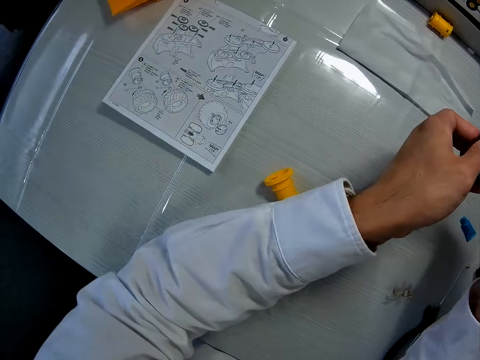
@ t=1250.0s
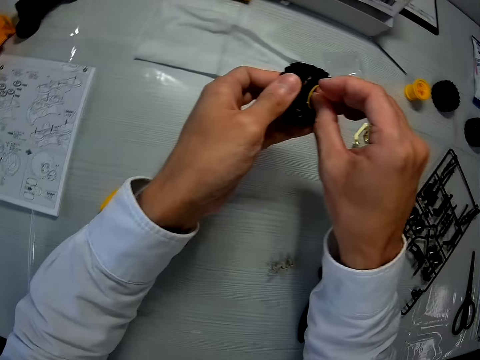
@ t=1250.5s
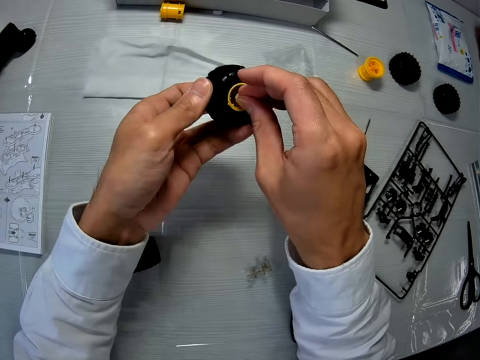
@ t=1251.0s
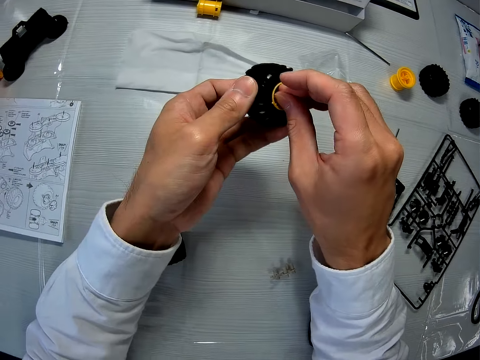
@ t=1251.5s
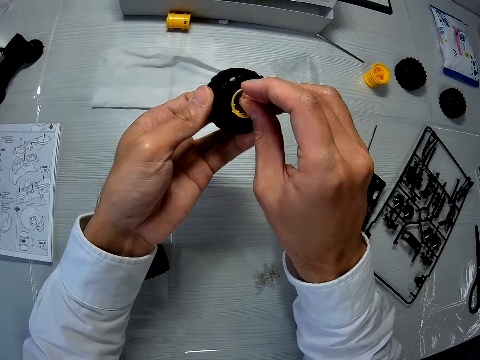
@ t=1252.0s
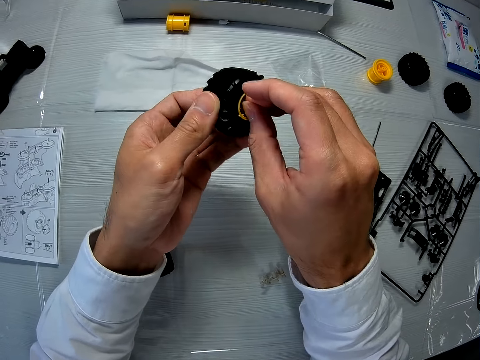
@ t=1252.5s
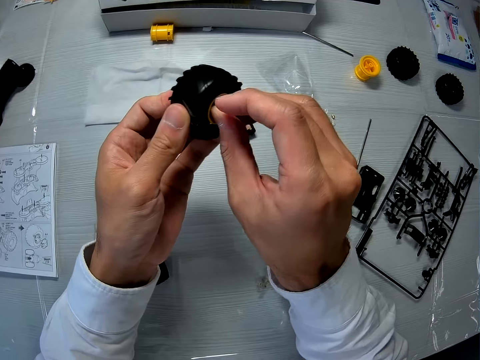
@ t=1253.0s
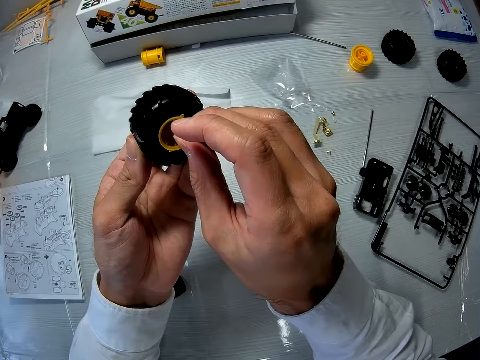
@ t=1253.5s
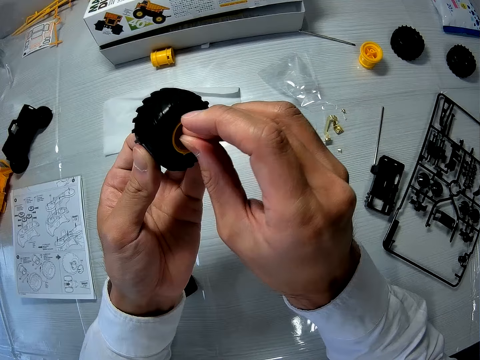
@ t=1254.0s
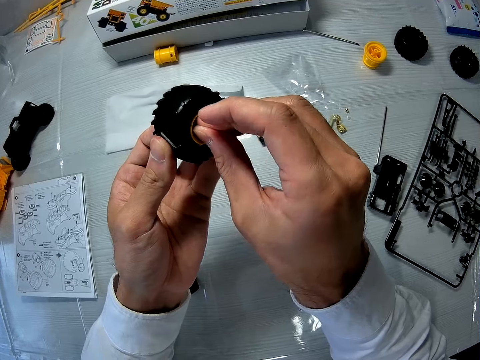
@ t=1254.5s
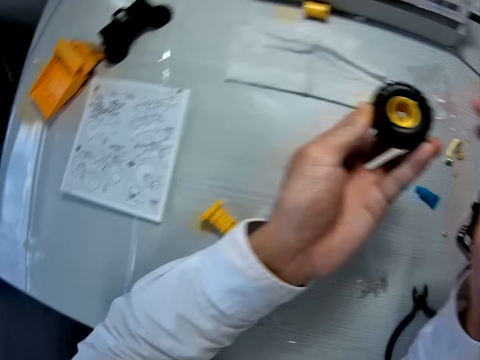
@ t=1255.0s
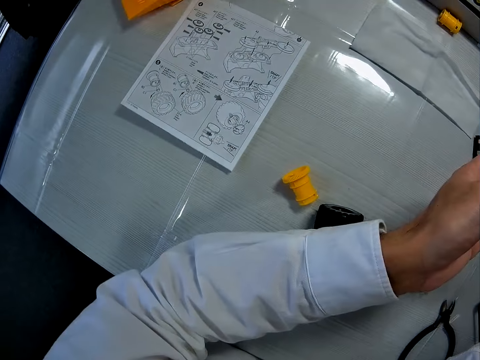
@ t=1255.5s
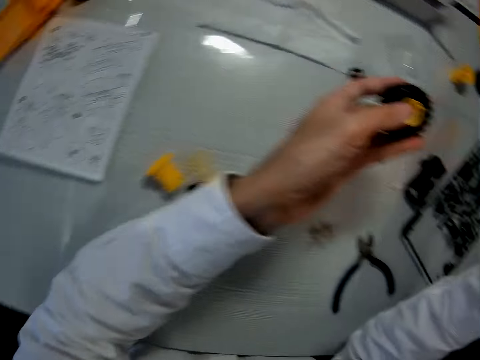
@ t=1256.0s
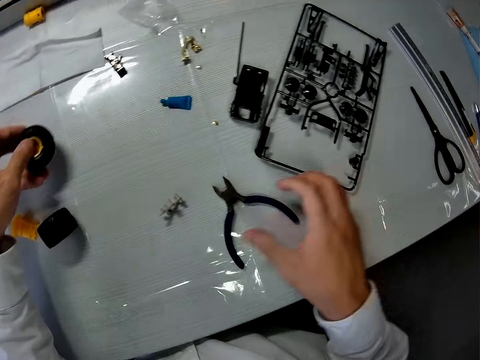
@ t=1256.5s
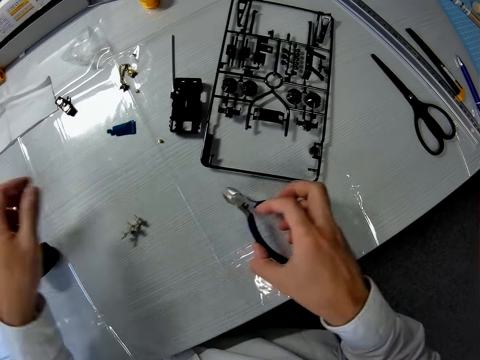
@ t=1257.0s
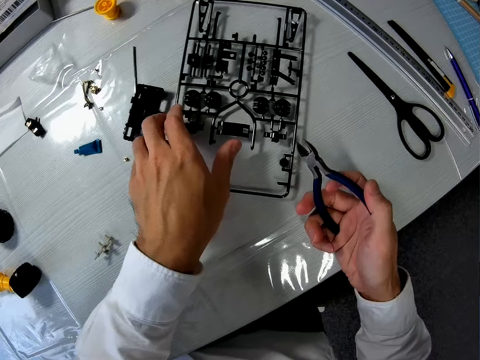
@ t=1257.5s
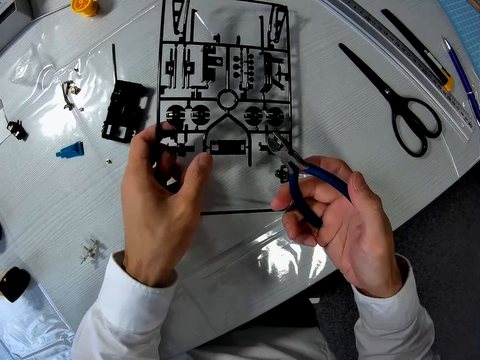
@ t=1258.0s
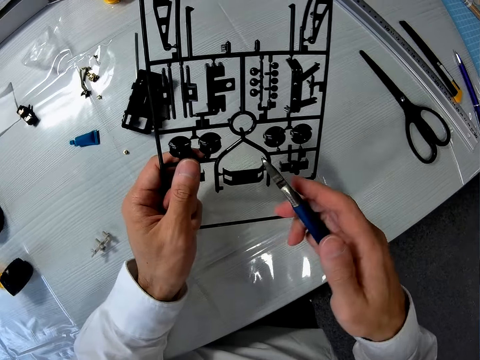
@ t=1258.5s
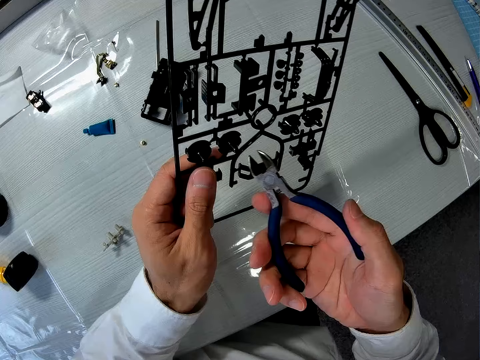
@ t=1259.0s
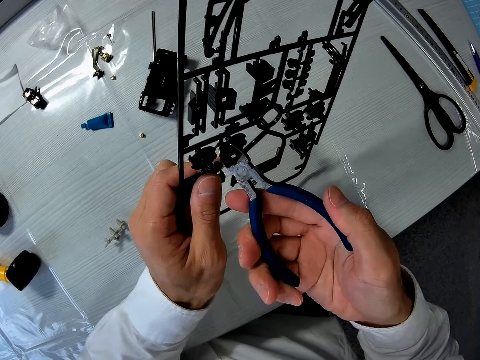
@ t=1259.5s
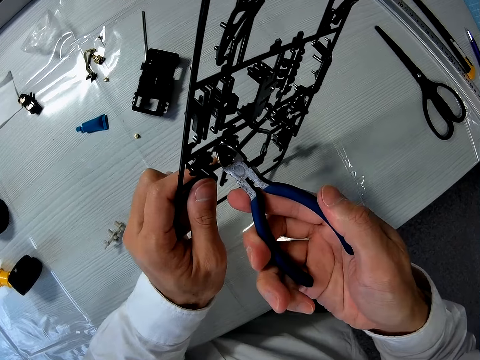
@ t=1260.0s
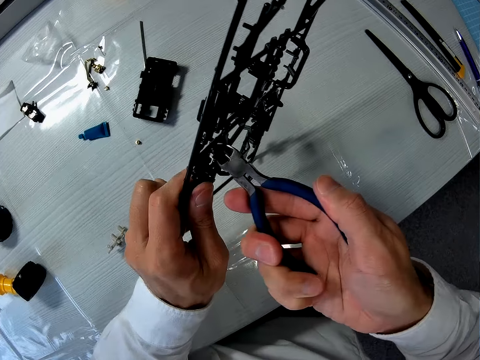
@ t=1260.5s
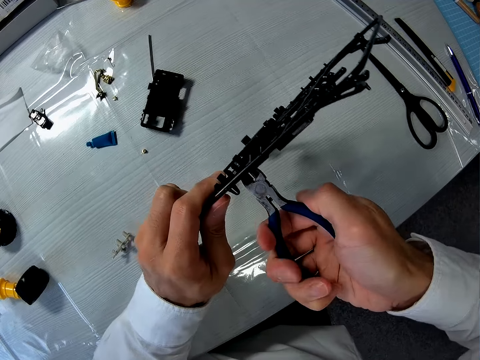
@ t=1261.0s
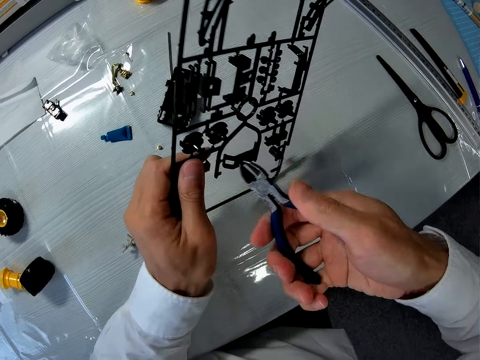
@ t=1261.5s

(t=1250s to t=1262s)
The camera wearer glances at the manual on the table. They fix the truck model piece in the other truck model piece or tire. They glance at the manual on the table. They pick the pliers from the table. They drop the tire on the table. They pick a sheet of the mechanical model pieces or truck model kit from the table. They cut out a sixth piece from the sheet with the pliers.

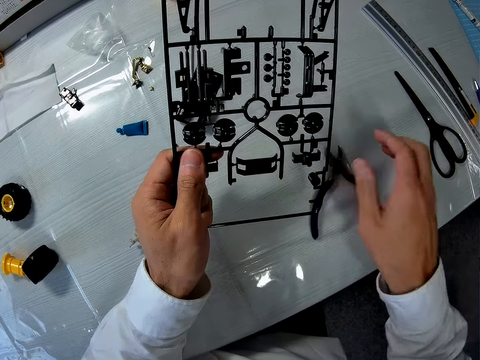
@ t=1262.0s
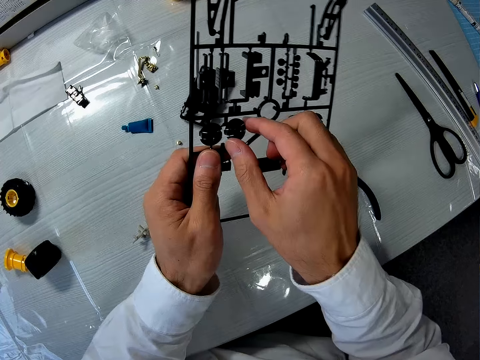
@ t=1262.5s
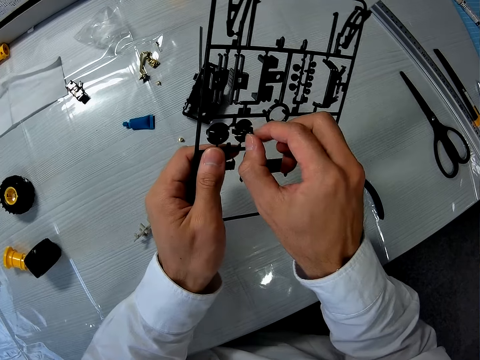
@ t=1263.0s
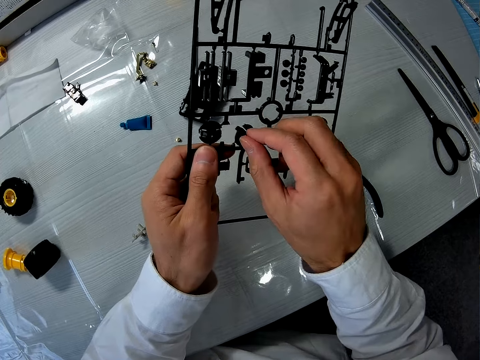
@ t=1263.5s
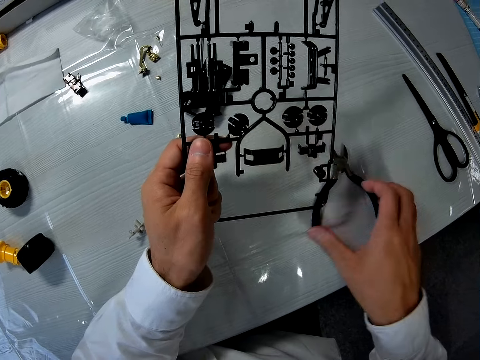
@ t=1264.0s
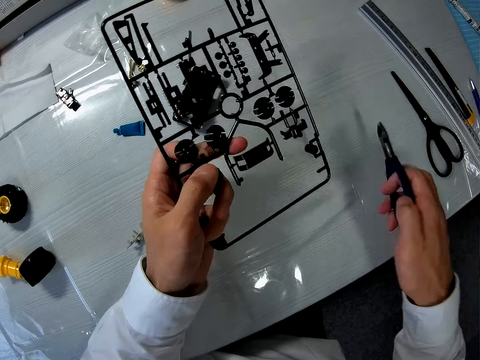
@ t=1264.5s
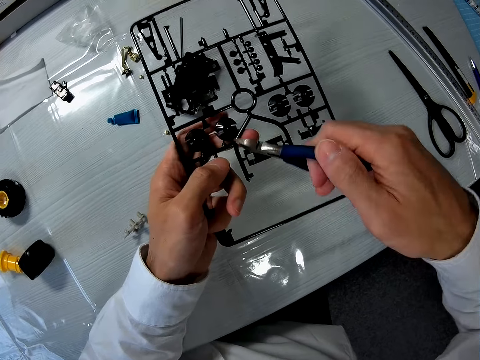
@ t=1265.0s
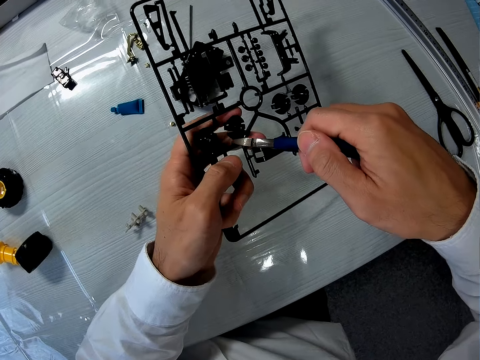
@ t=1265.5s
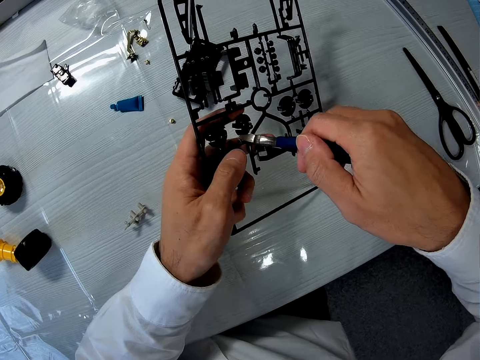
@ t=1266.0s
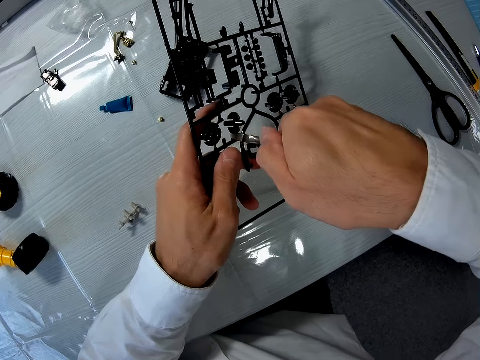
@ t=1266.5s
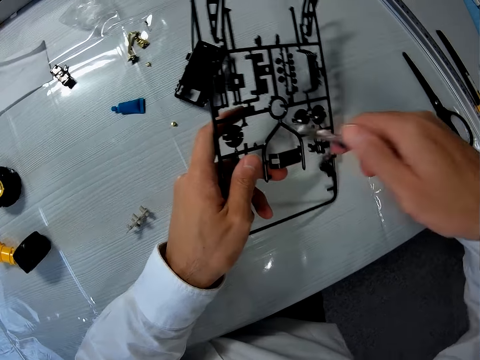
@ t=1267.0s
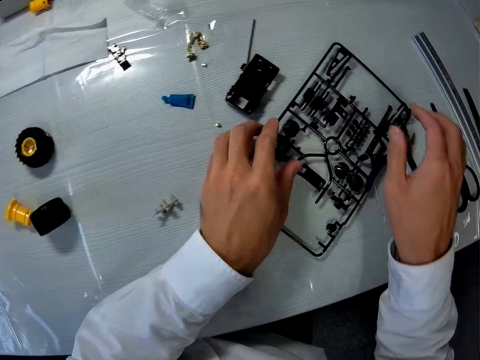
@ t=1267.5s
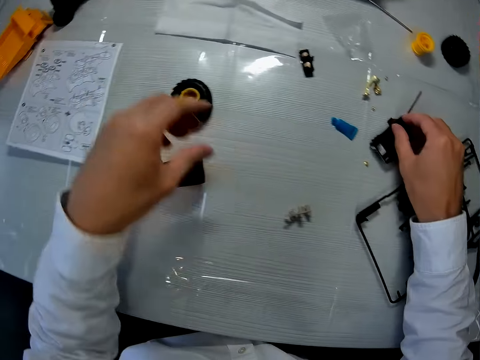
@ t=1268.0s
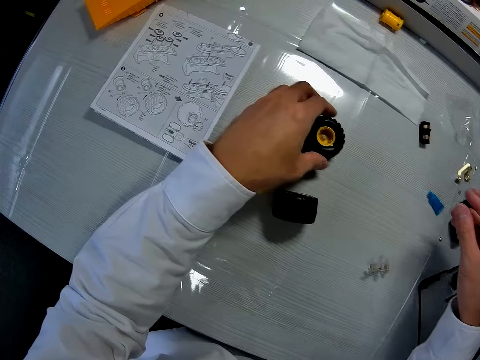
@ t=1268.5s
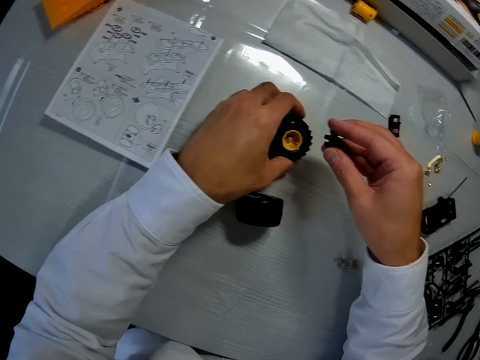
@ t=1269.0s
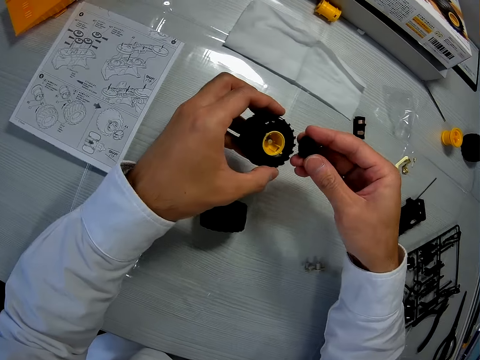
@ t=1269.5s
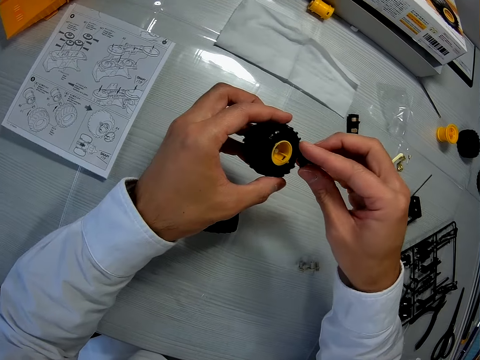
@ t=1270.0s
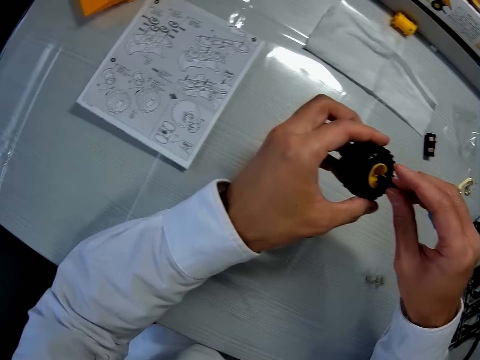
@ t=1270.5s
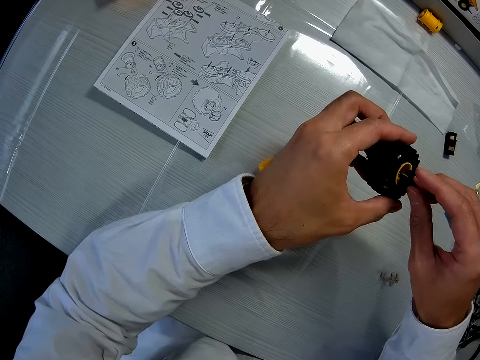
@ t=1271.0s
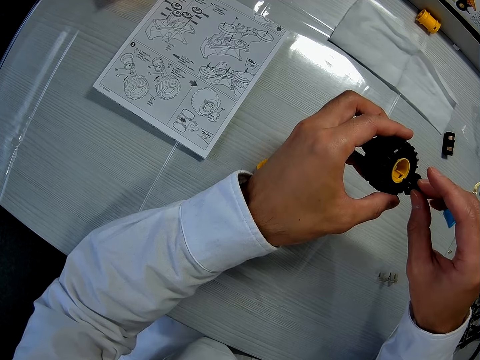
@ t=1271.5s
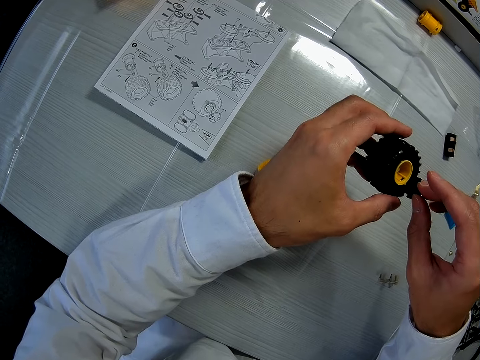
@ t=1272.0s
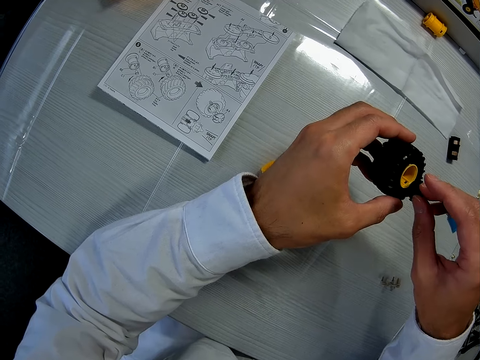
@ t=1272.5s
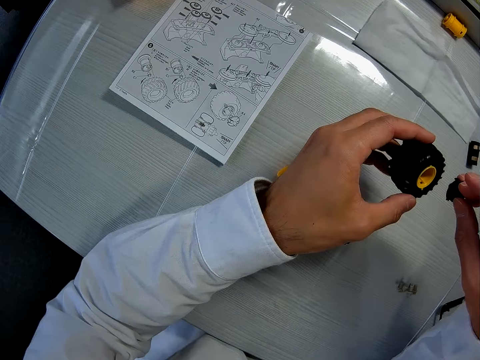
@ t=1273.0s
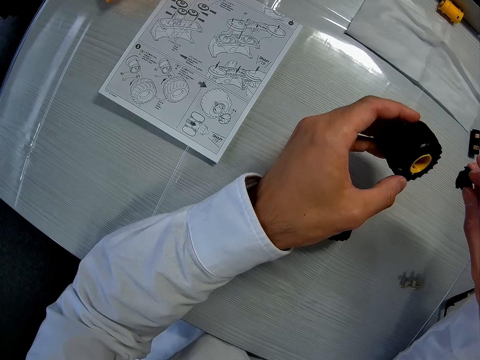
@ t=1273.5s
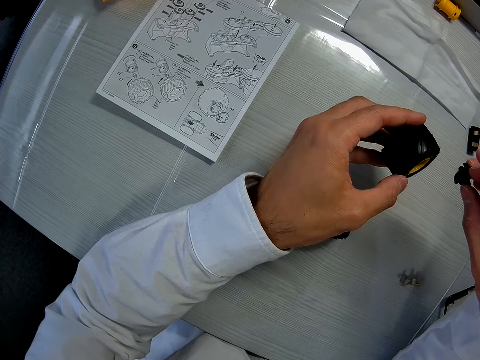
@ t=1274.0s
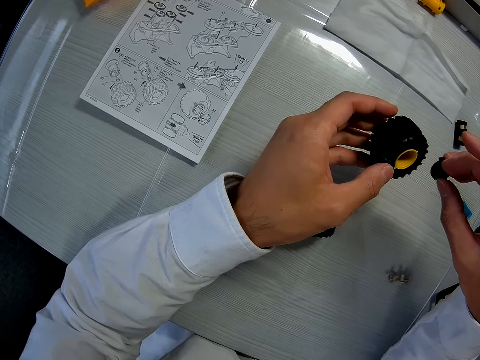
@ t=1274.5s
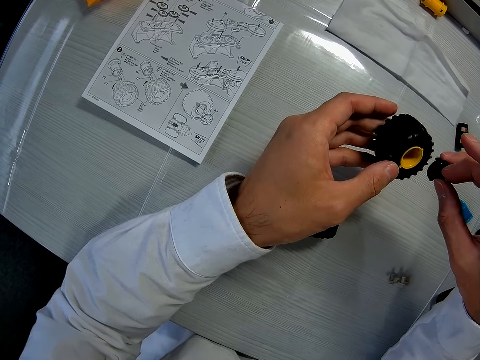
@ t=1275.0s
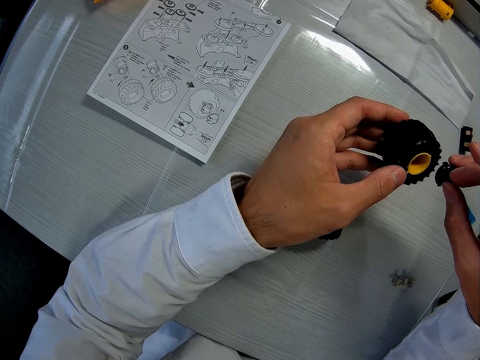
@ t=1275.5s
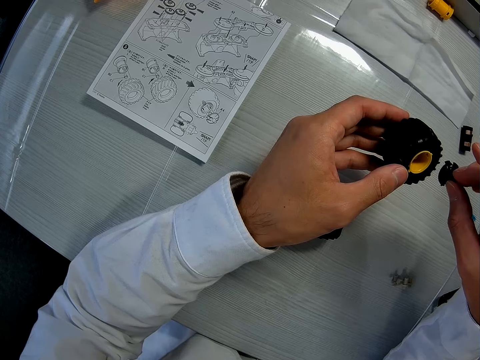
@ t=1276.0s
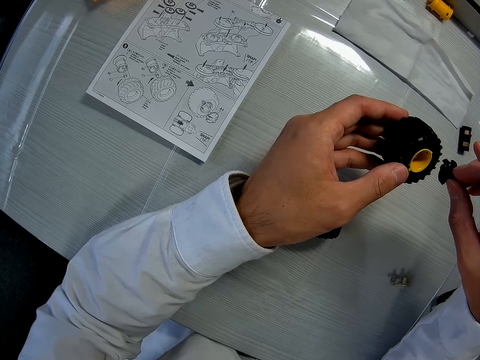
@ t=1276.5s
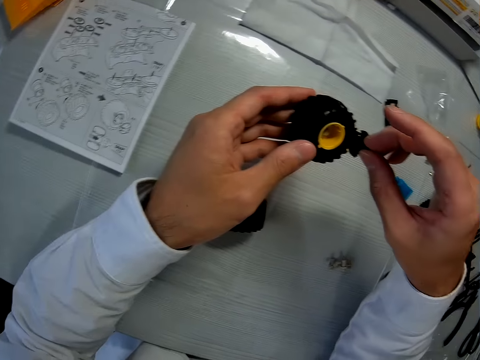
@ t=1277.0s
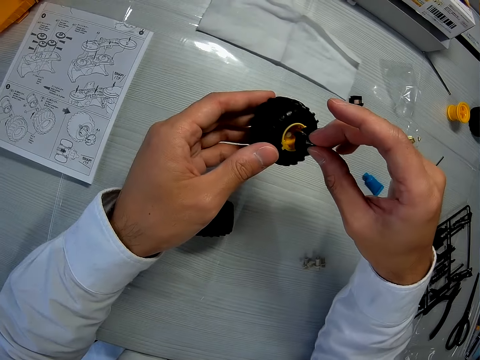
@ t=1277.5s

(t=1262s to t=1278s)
The camera wearer drops the pliers on the table. He tries to remove the truck model piece or sixth piece with his hand. He touches the sixth piece. He picks the pliers from the table. He cuts out the sixth piece from the sheet with the pliers. He drops the pliers on the table and drops the sheet on the table. He picks the sixth piece from the table. He picks the tire from the table. He fixes the sixth piece into the tire. He examines the tire.
